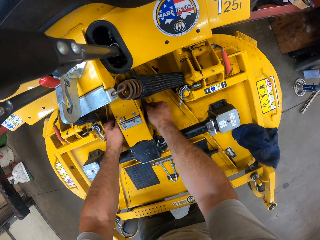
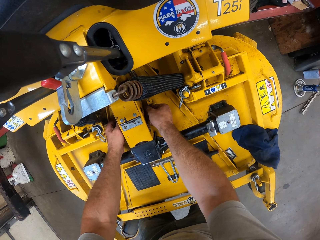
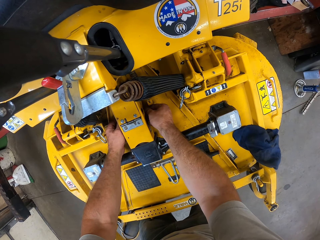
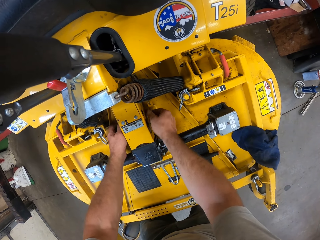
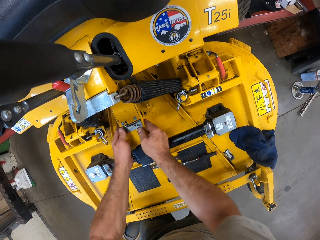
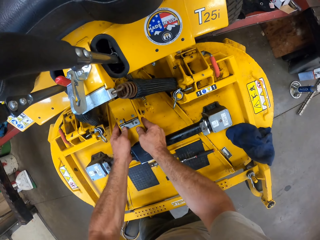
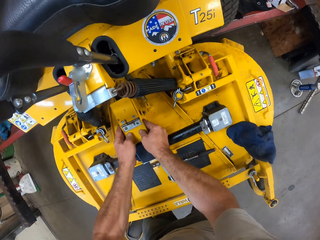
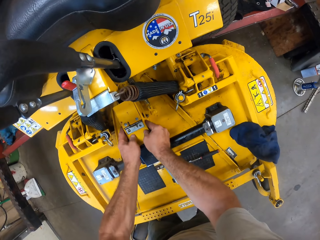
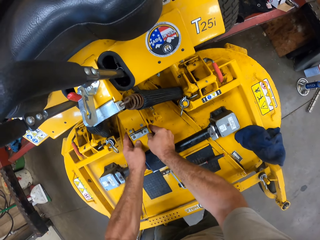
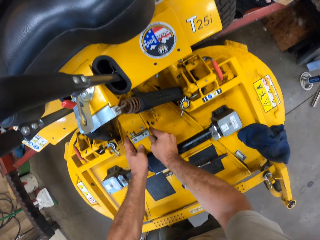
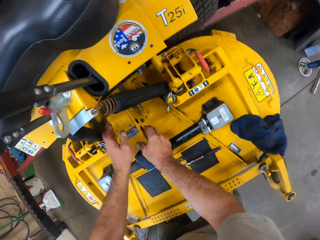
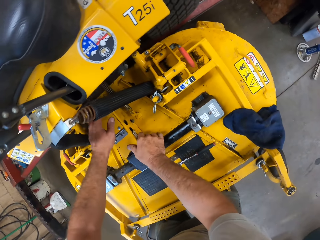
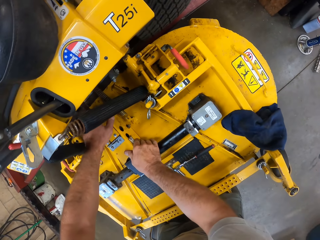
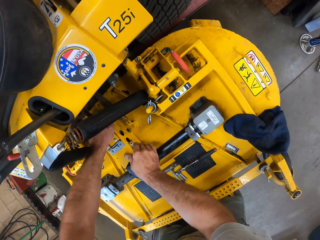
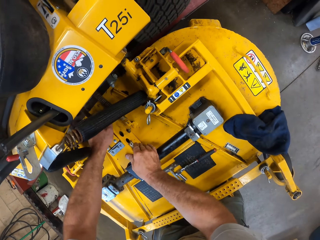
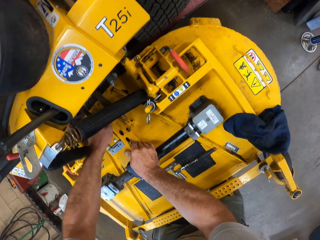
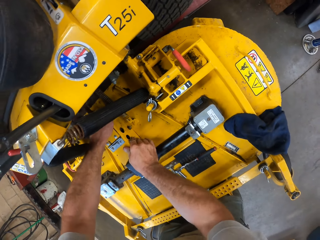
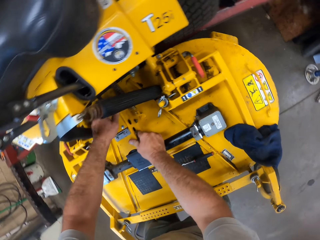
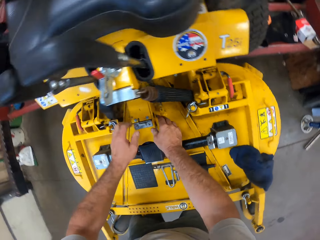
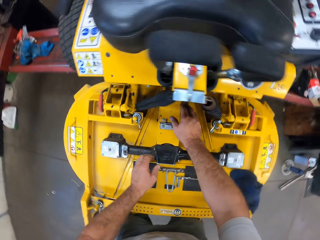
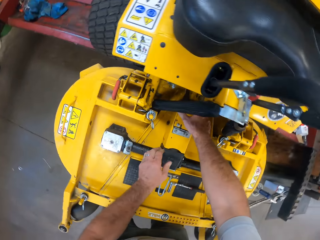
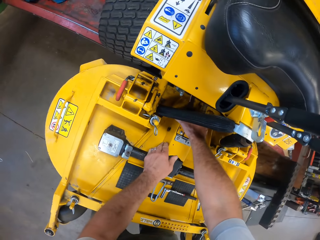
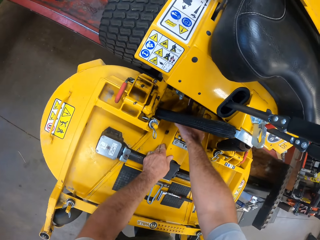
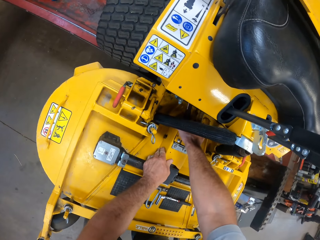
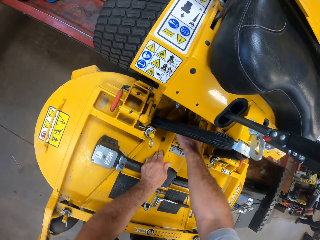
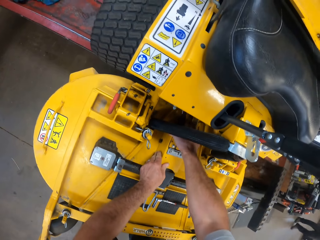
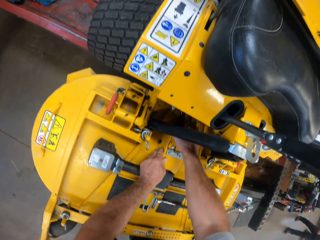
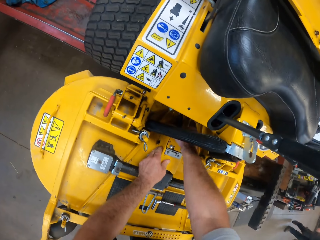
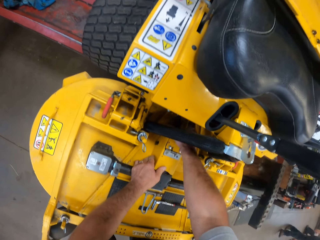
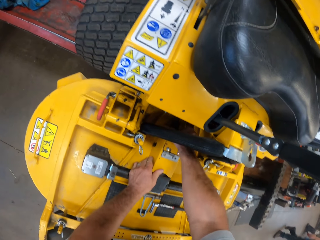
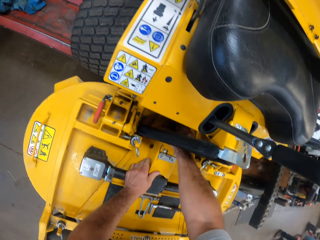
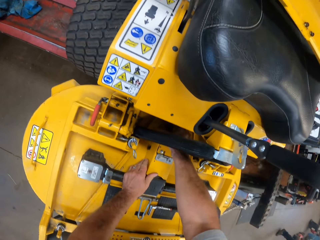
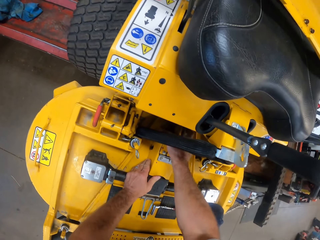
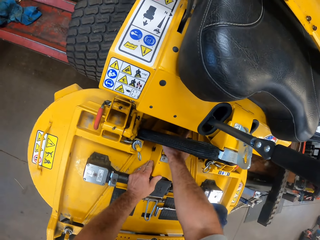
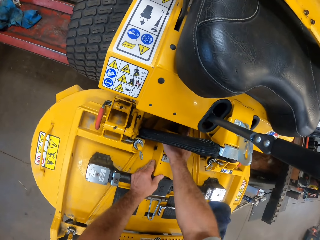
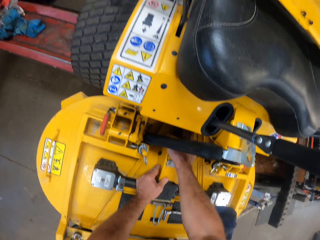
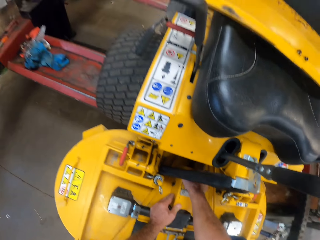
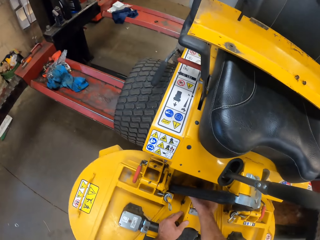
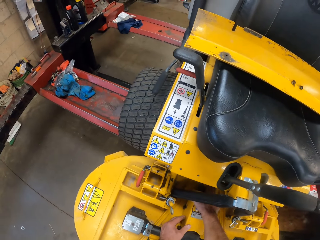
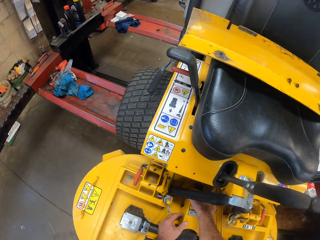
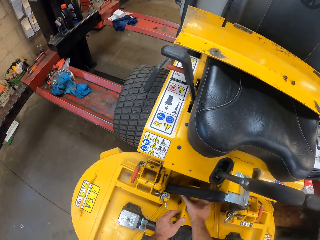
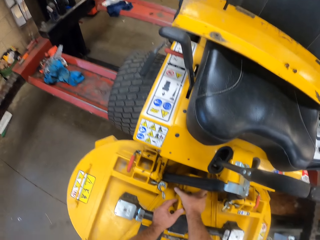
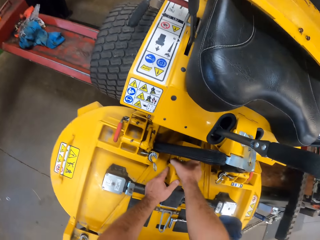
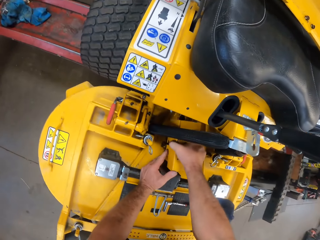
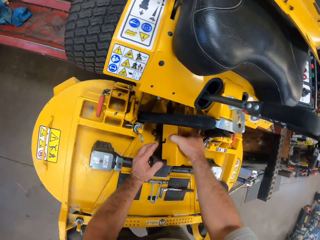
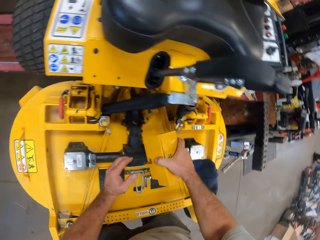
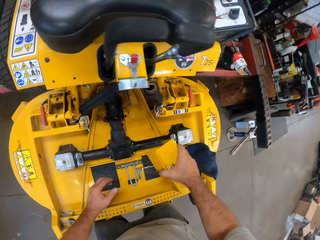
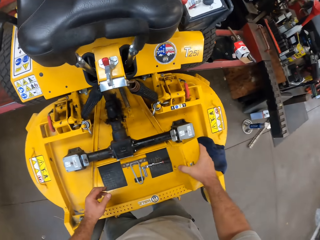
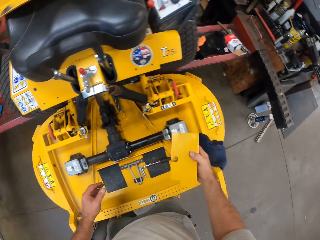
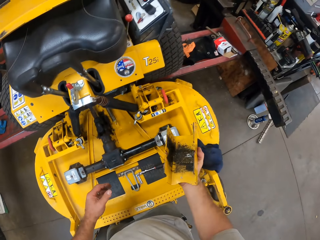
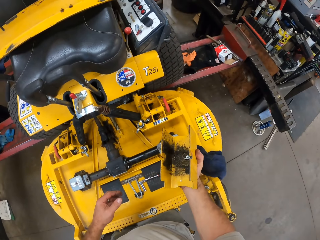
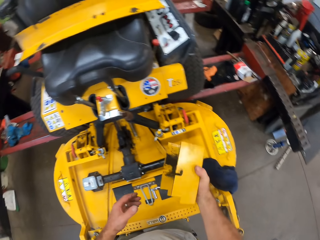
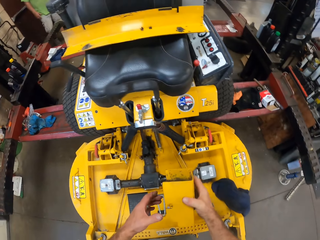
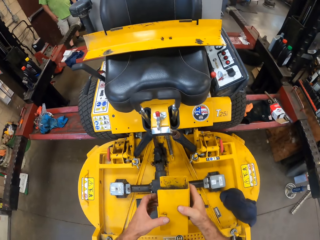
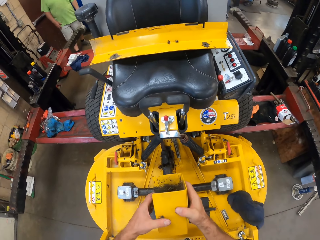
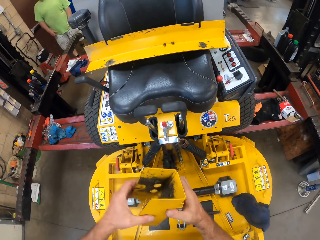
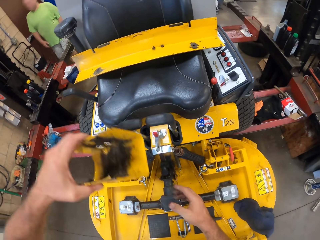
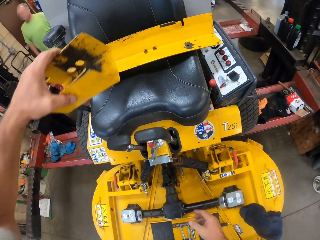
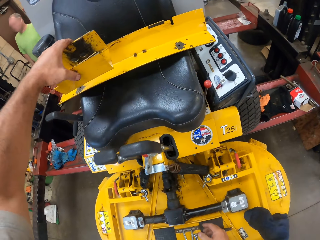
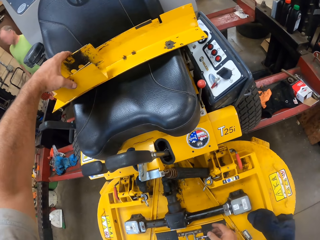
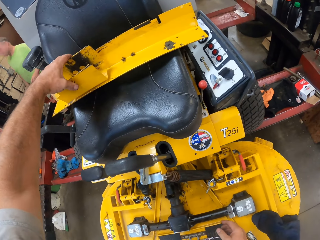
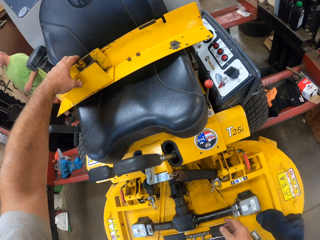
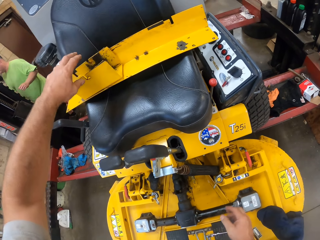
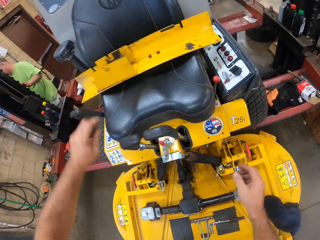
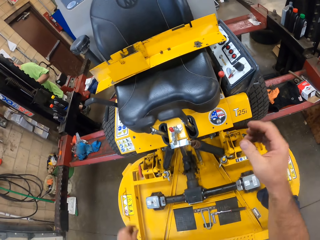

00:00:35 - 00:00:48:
The camera wearer tries to detach a part of the machine with both hands. He removes the part of the machine with his right hand. He passes the spare part of the machine from his right hand to his left hand. He drops the spare part of the machine on the machine. A man walks in the garage.
